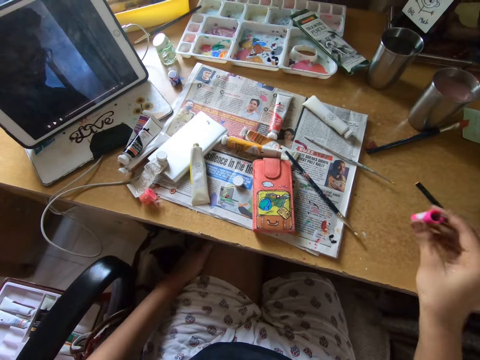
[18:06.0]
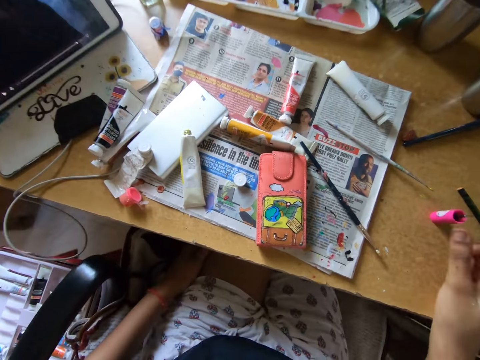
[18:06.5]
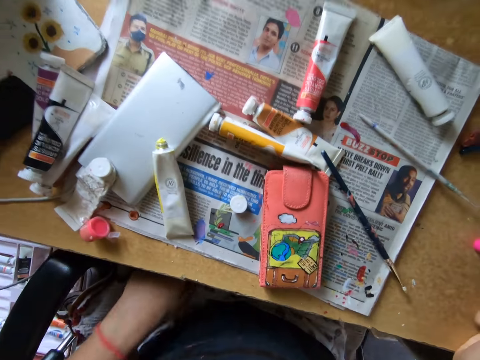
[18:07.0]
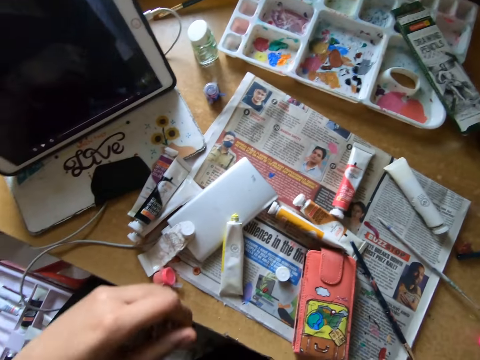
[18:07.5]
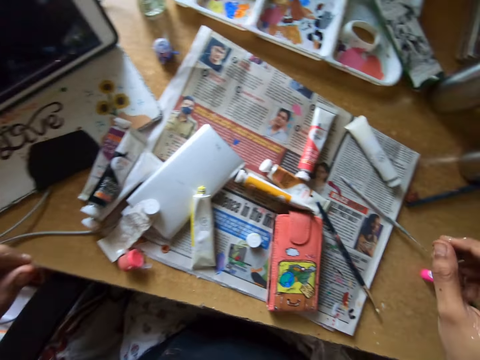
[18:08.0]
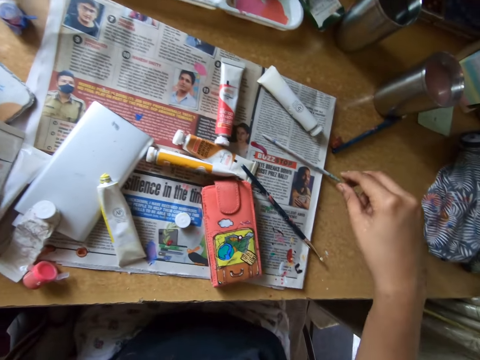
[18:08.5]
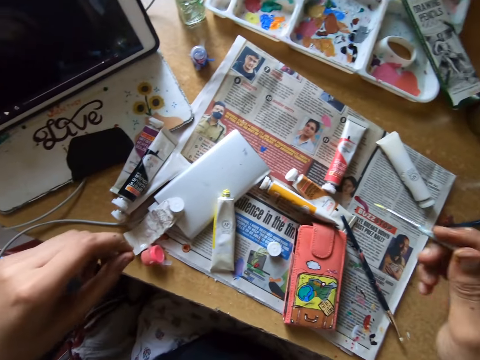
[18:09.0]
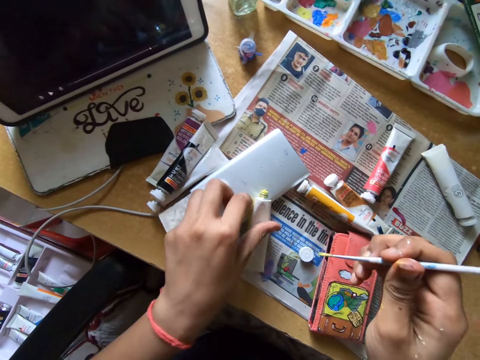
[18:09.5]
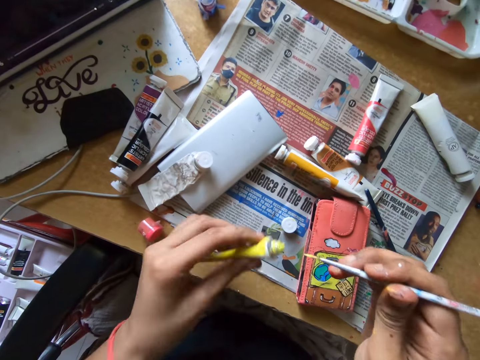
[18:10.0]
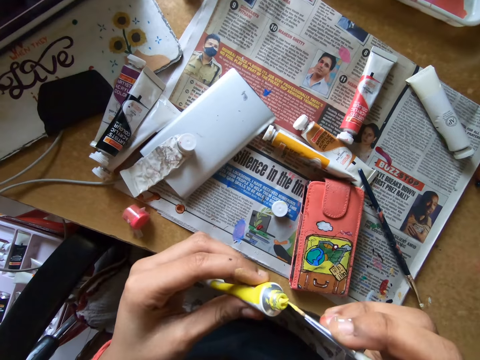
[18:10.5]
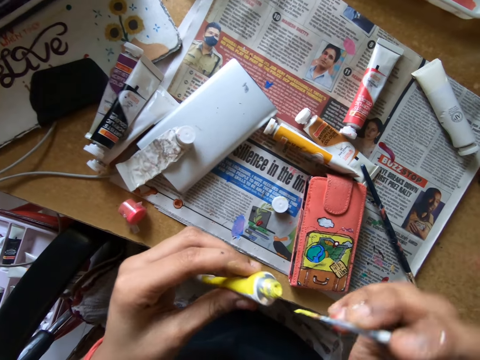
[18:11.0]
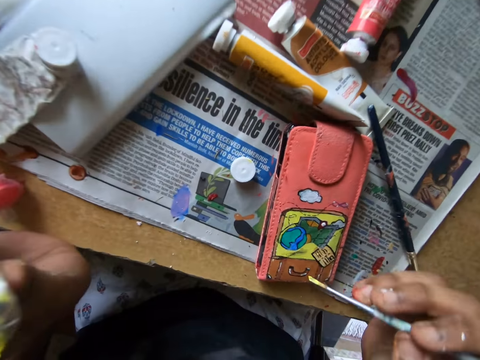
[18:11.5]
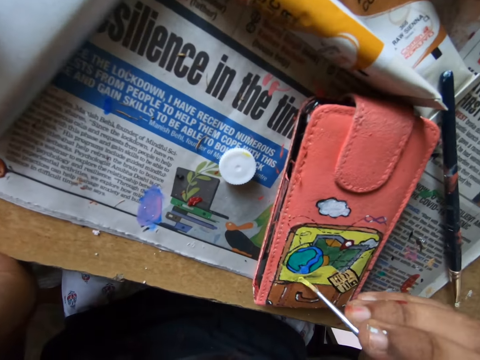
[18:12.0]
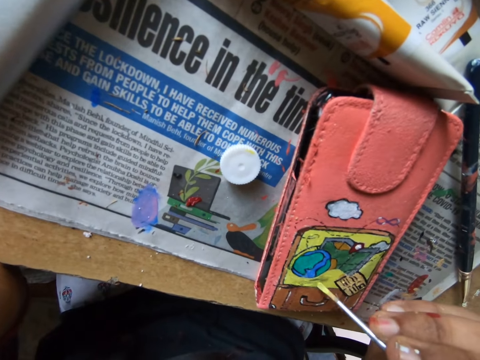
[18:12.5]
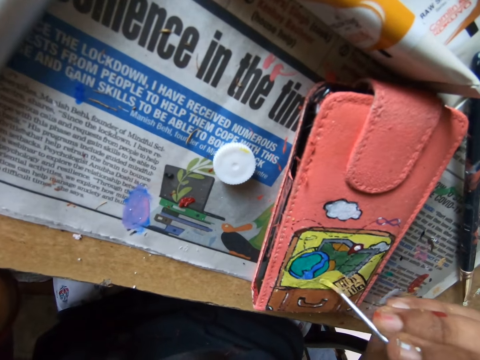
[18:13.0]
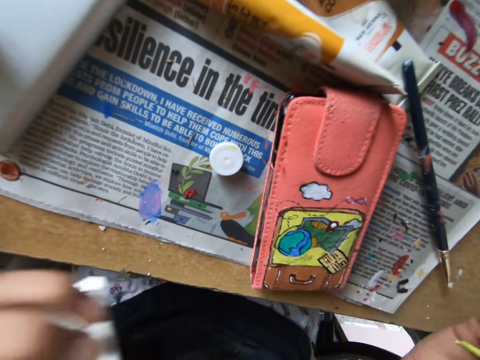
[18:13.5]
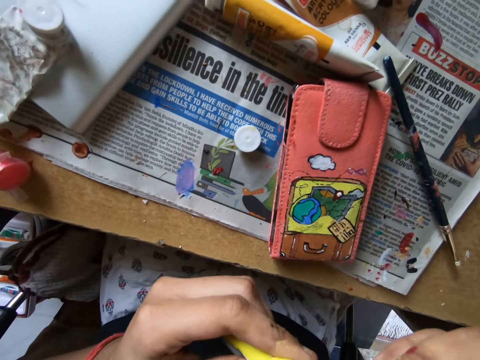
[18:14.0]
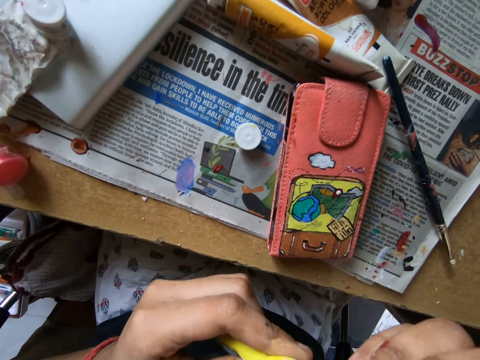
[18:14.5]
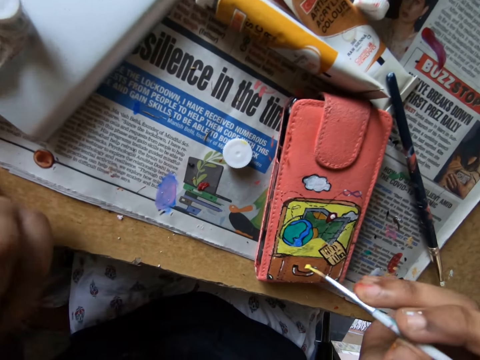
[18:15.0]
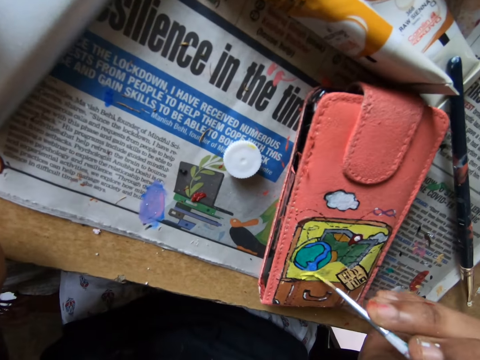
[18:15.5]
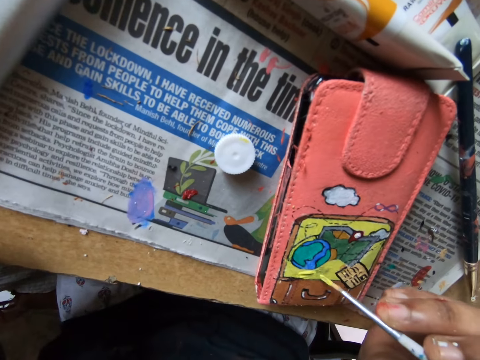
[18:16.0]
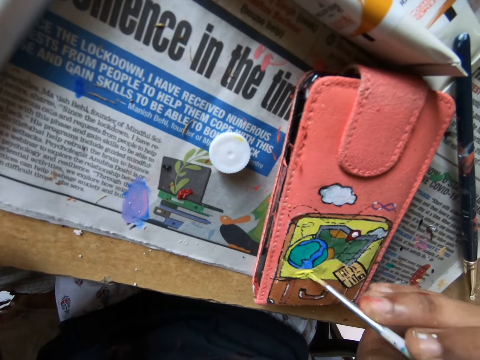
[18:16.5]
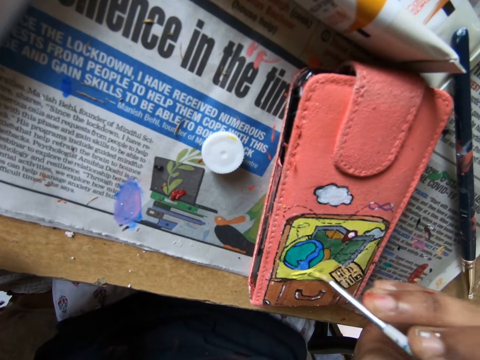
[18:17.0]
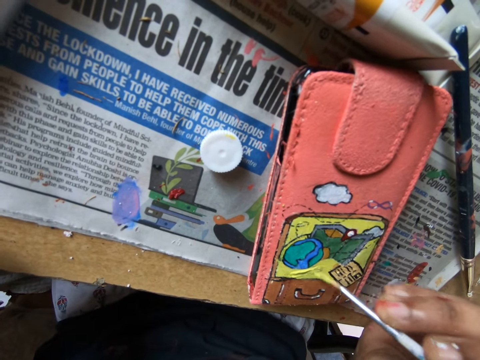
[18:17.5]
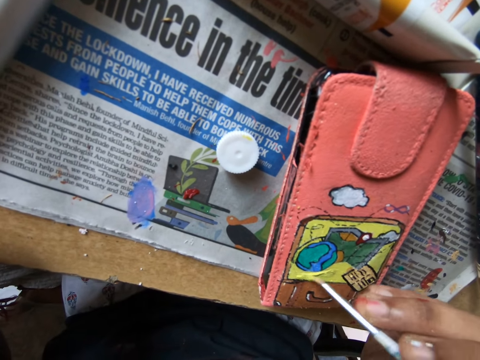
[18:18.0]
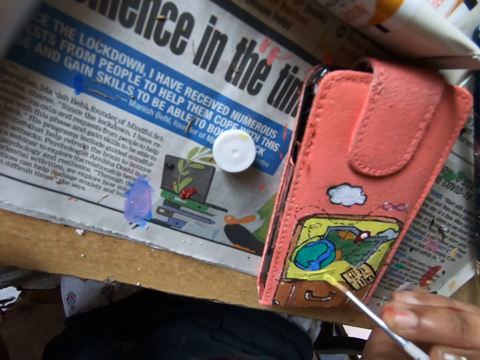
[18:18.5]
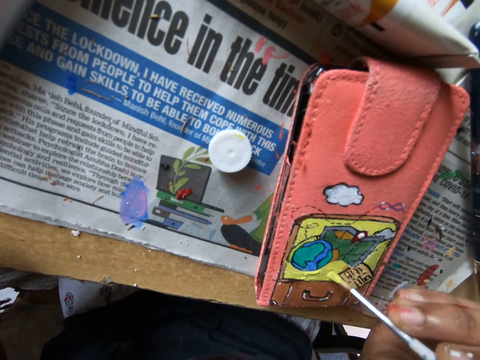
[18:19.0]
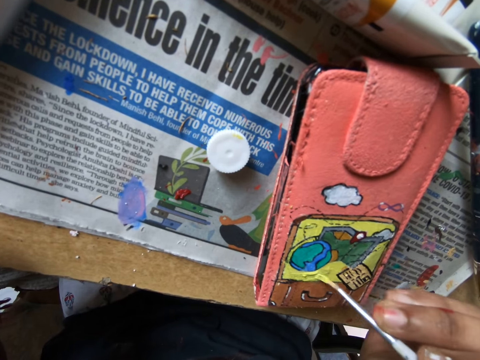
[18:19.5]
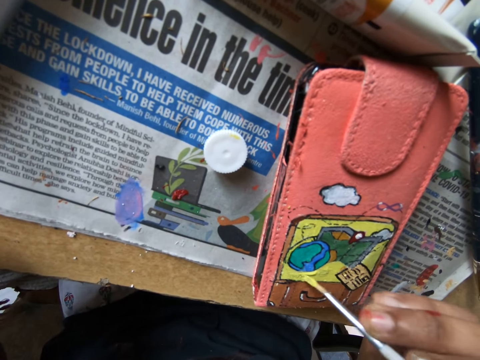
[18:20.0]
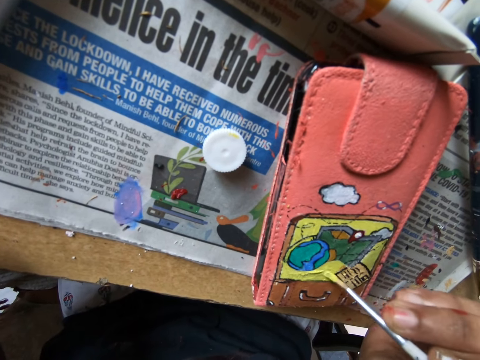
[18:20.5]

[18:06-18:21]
The camera wearer puts down a paint brush on a table. They pick up another brush from the table. They pick up a paint bottle or tube on a newspaper. They scoop paint on the paint bottle with the paint brush. They paint a phone case or wallet with the paint brush. They dip the brush into the tube. They paint the wallet with the paint brush.

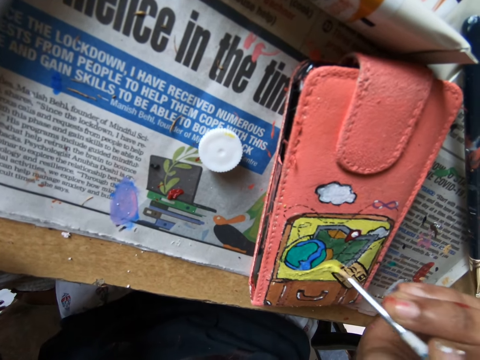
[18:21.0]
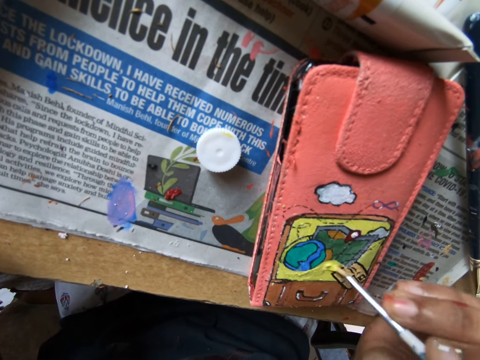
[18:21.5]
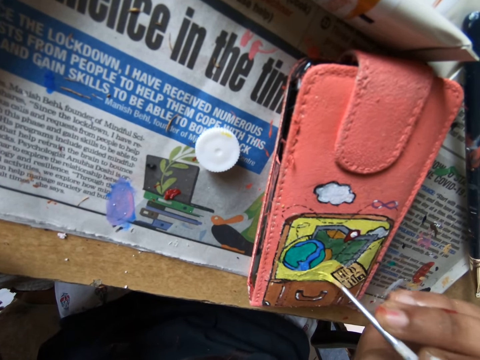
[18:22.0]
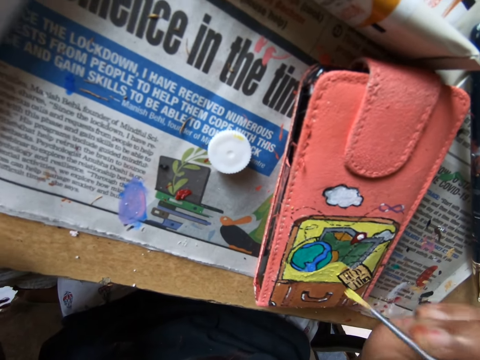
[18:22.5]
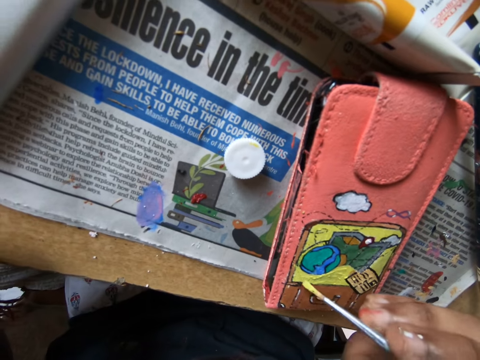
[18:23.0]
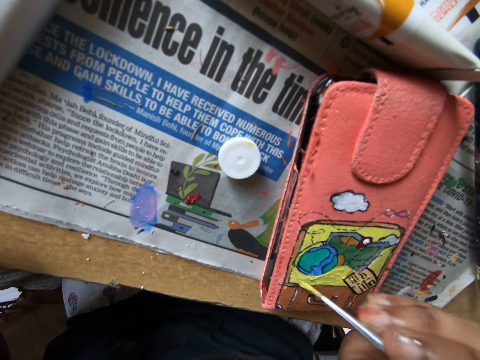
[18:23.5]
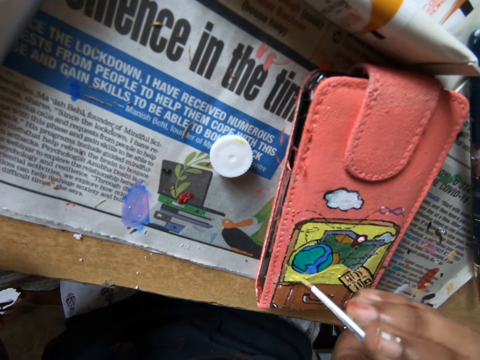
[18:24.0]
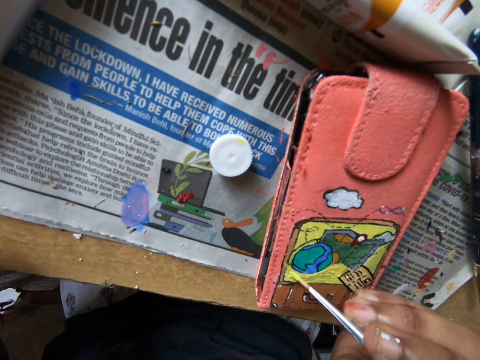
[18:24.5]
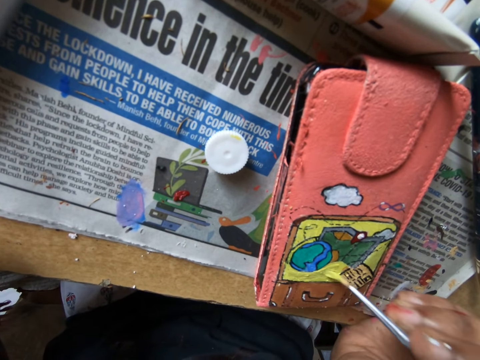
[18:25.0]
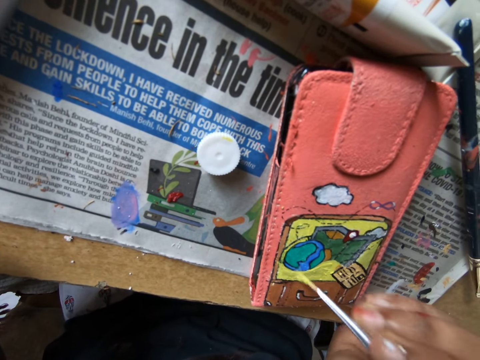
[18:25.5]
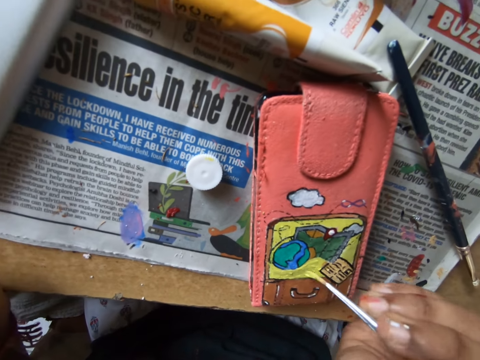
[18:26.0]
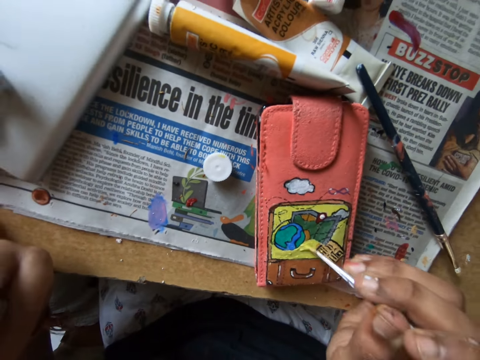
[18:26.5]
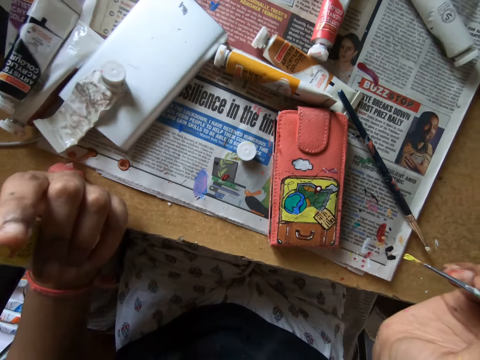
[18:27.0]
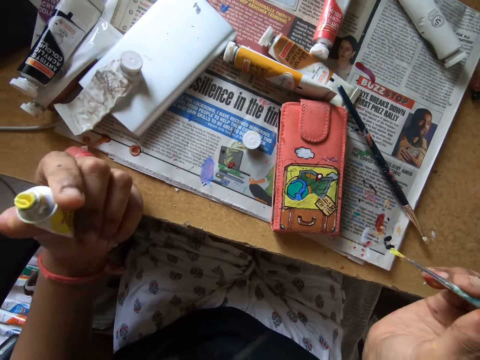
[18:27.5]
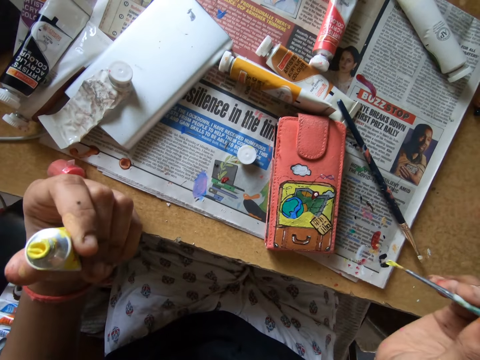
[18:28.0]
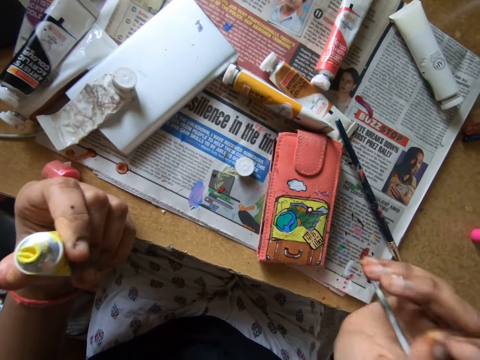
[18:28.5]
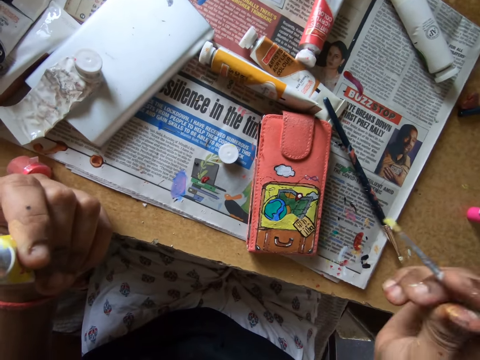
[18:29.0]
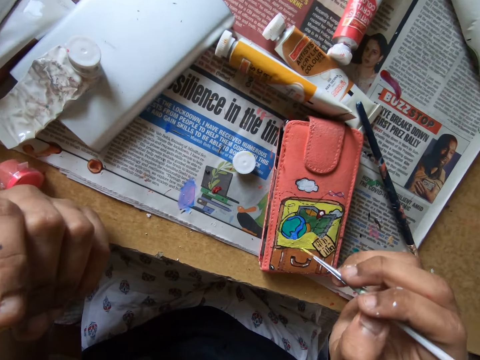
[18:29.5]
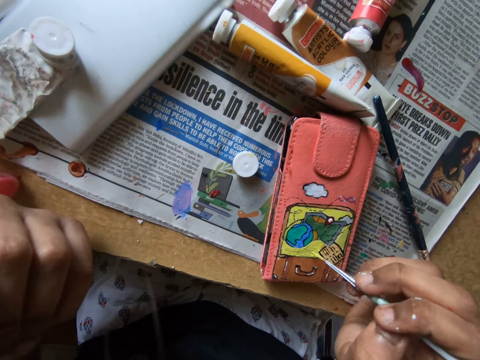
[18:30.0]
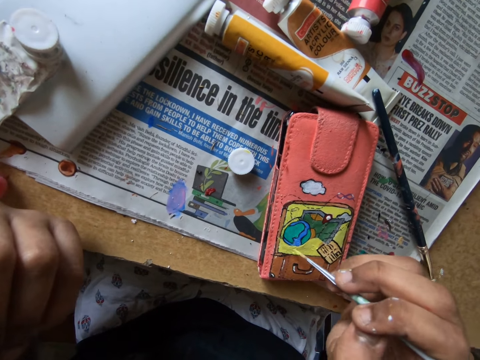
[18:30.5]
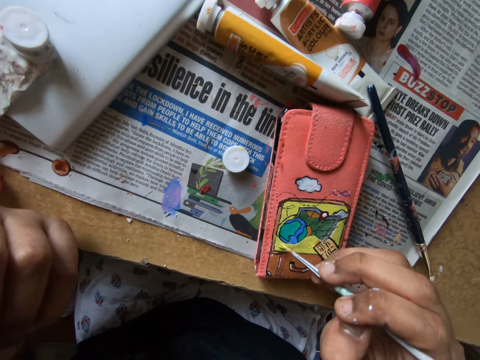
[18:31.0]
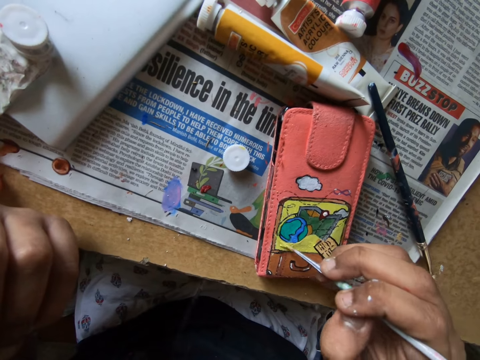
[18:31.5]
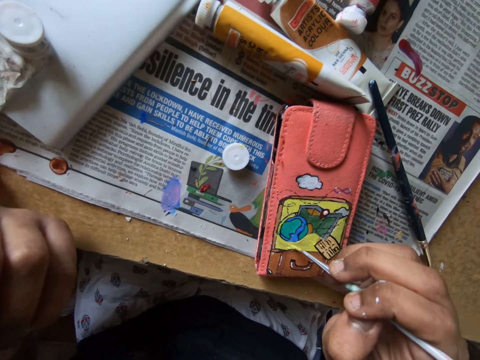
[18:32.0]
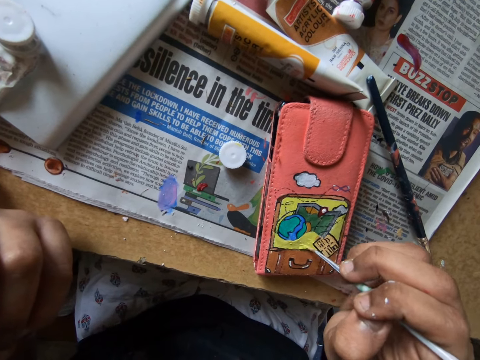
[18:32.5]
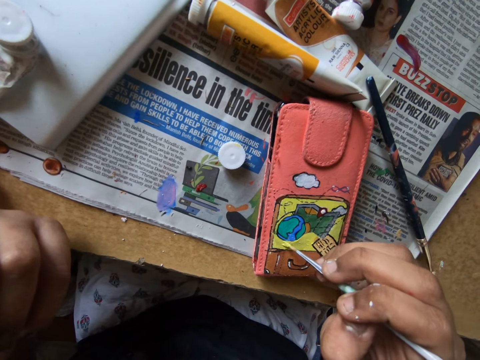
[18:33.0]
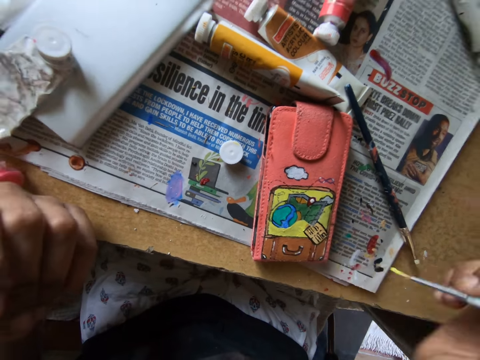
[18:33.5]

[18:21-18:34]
The camera wearer removes the paint brush from the wallet. They paint the wallet with the paint brush.
